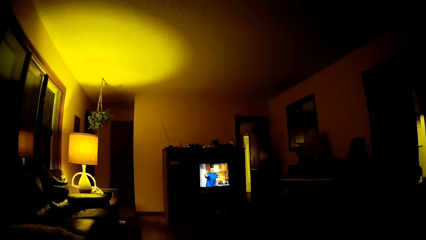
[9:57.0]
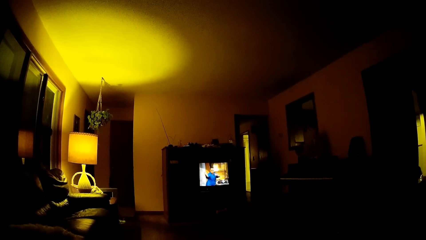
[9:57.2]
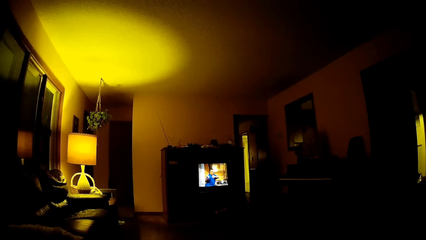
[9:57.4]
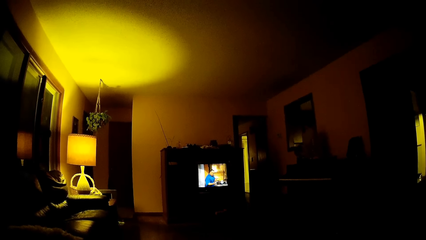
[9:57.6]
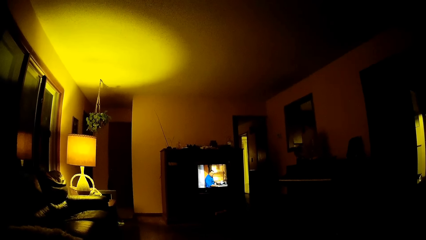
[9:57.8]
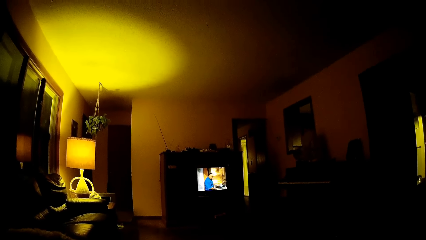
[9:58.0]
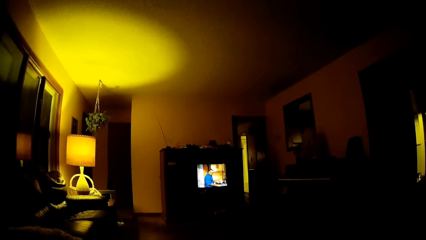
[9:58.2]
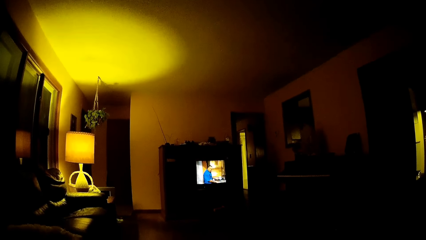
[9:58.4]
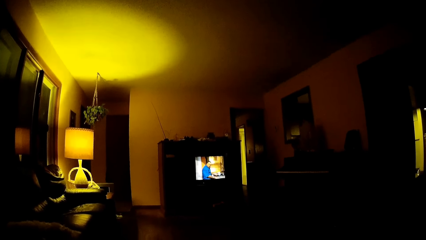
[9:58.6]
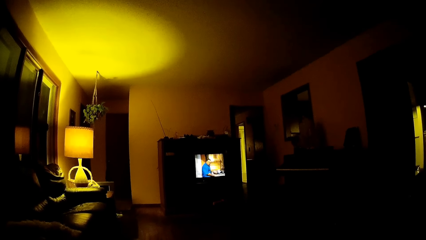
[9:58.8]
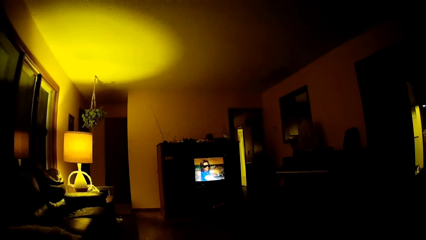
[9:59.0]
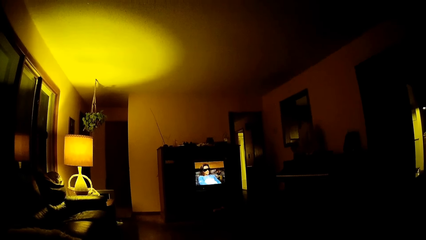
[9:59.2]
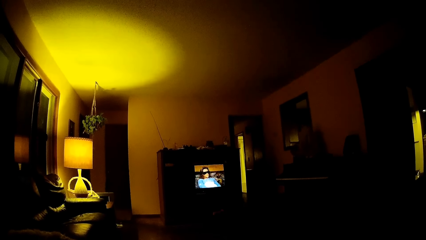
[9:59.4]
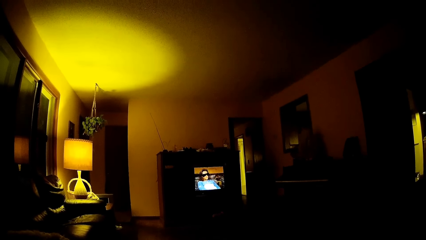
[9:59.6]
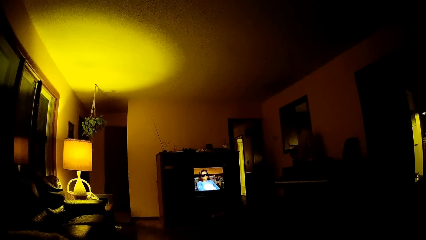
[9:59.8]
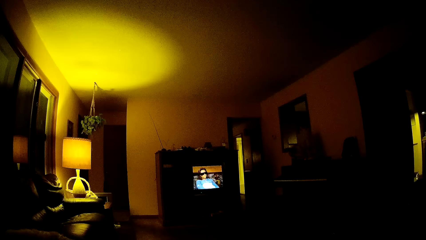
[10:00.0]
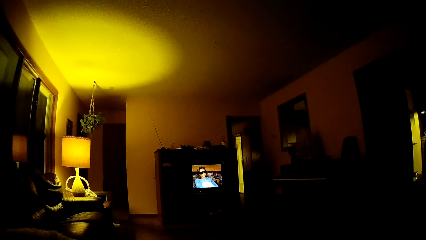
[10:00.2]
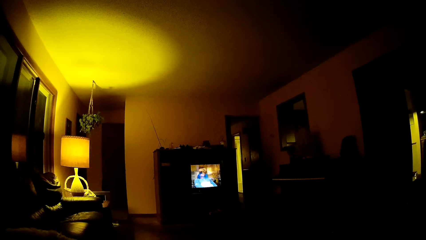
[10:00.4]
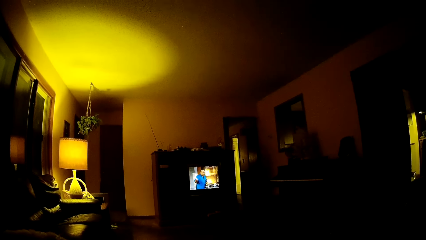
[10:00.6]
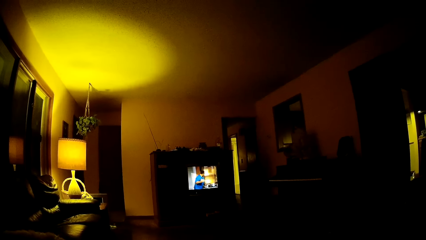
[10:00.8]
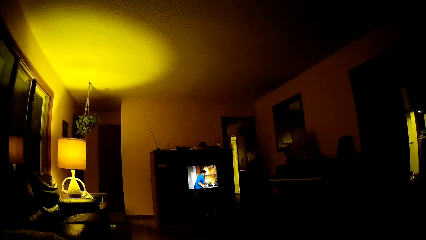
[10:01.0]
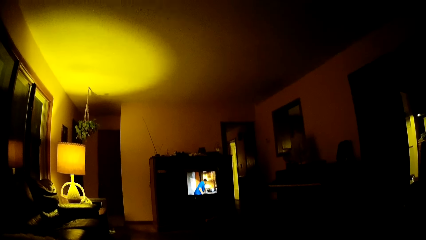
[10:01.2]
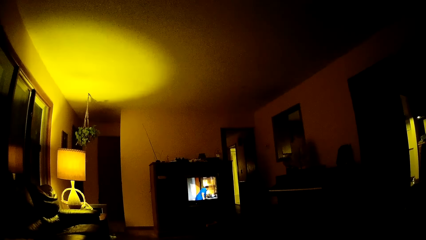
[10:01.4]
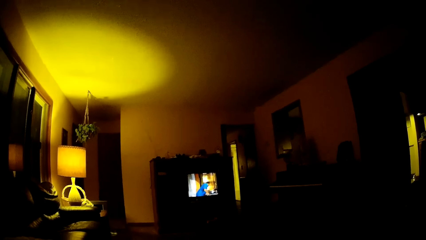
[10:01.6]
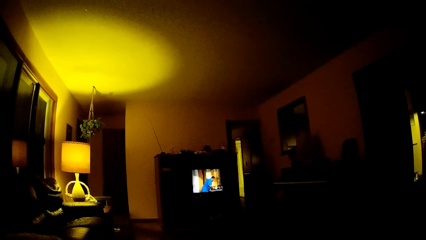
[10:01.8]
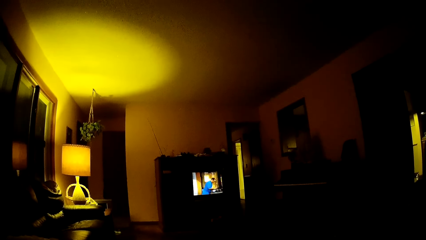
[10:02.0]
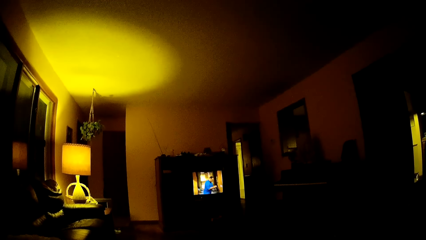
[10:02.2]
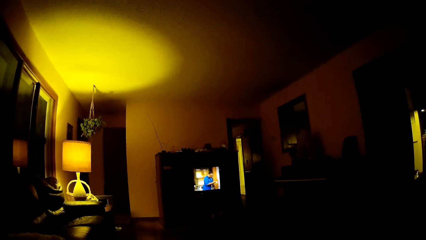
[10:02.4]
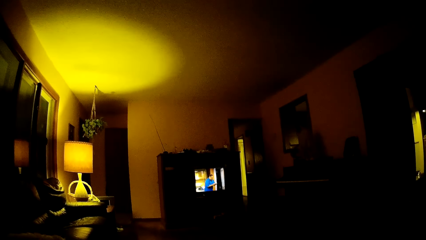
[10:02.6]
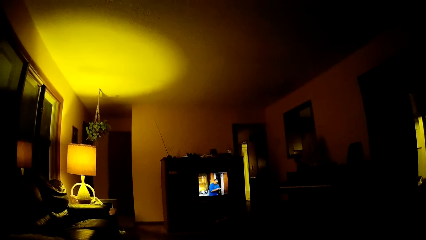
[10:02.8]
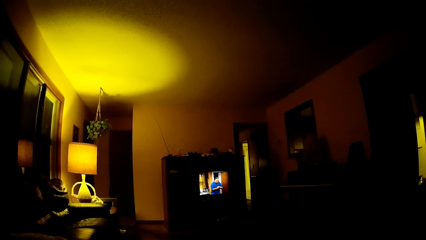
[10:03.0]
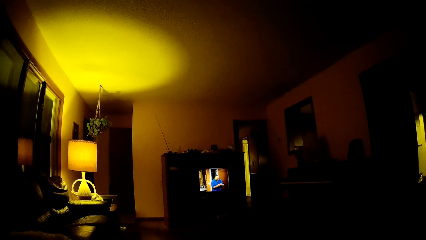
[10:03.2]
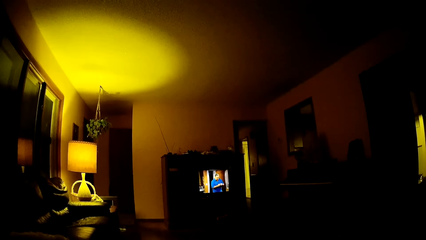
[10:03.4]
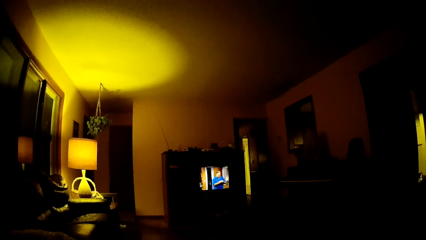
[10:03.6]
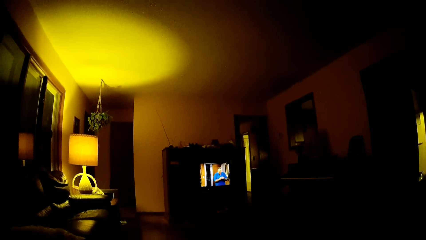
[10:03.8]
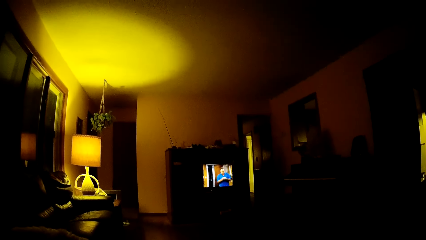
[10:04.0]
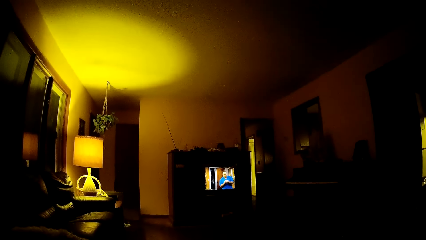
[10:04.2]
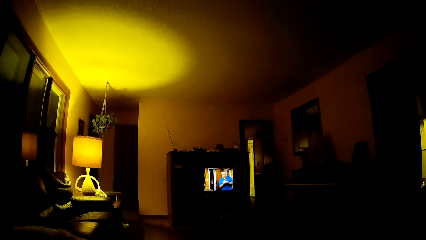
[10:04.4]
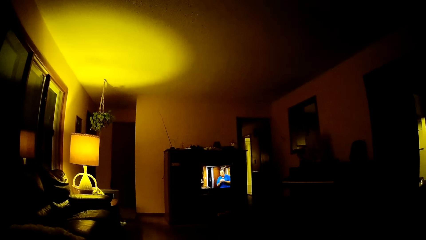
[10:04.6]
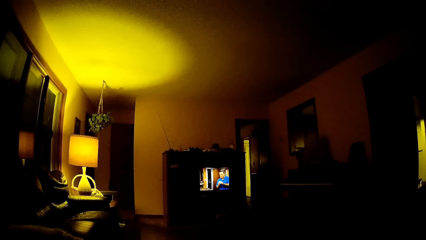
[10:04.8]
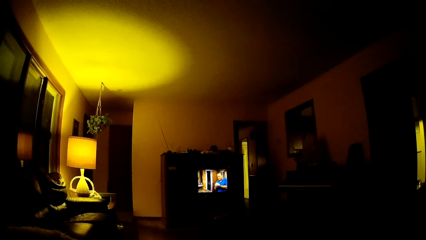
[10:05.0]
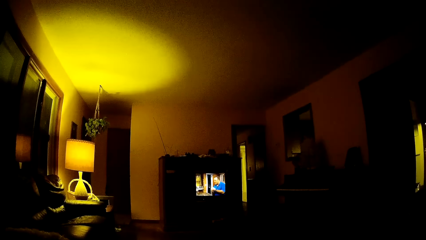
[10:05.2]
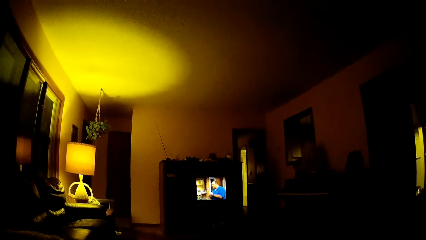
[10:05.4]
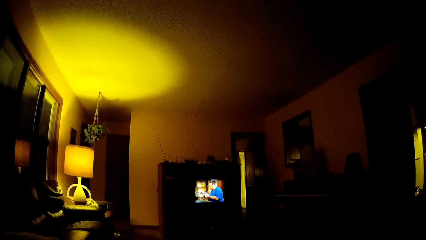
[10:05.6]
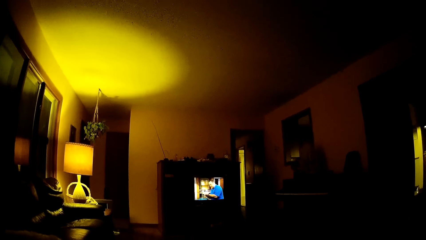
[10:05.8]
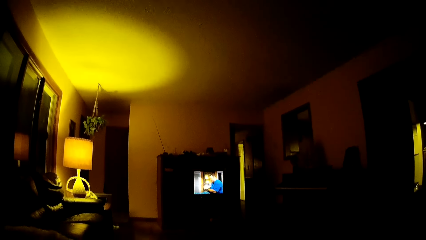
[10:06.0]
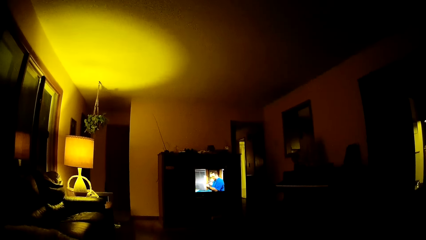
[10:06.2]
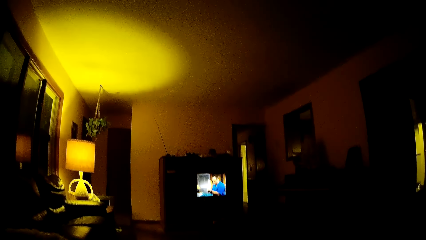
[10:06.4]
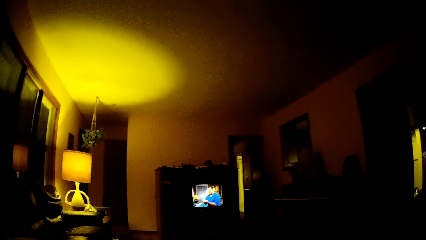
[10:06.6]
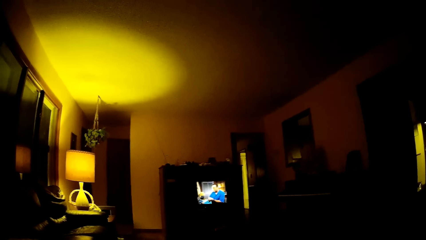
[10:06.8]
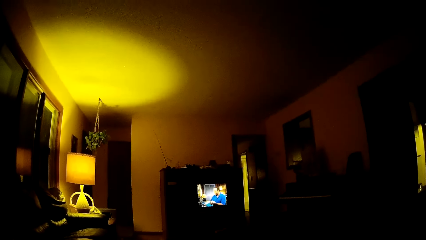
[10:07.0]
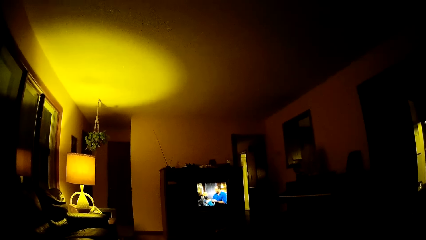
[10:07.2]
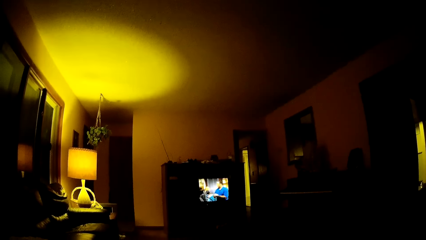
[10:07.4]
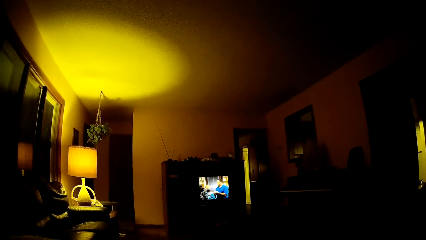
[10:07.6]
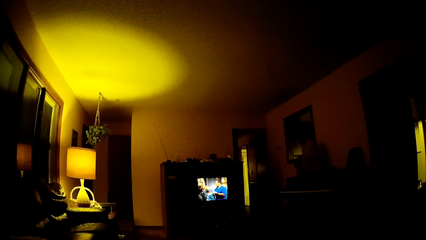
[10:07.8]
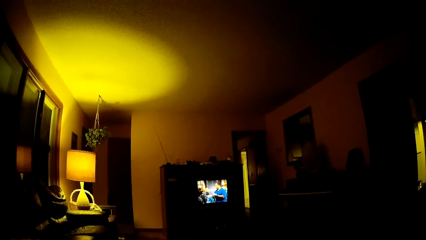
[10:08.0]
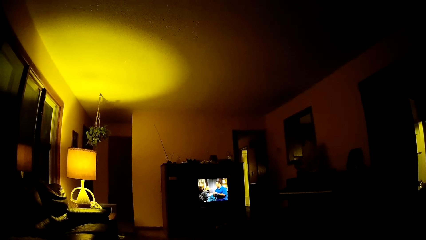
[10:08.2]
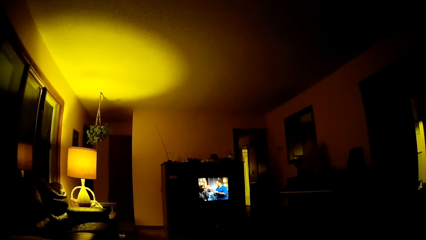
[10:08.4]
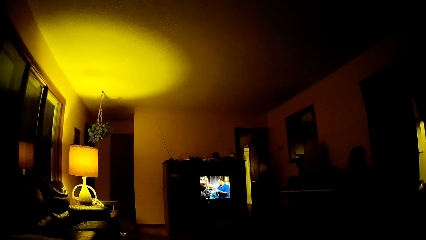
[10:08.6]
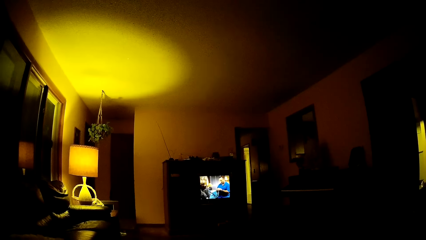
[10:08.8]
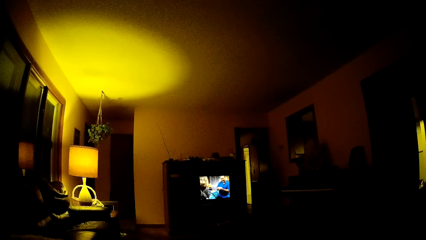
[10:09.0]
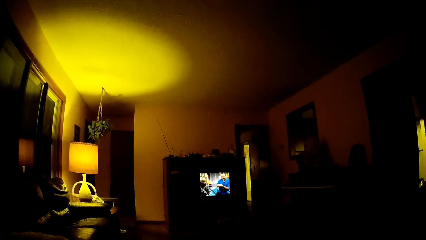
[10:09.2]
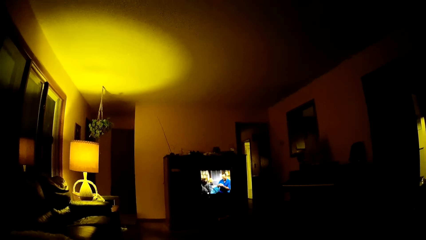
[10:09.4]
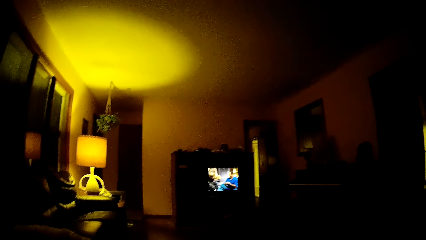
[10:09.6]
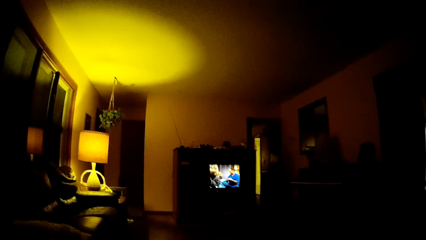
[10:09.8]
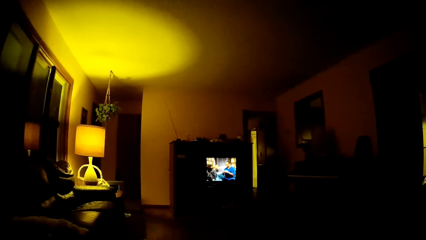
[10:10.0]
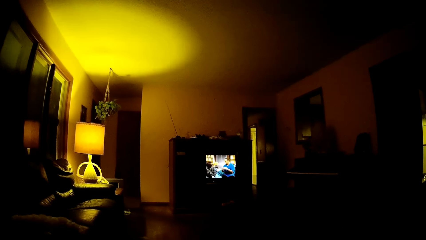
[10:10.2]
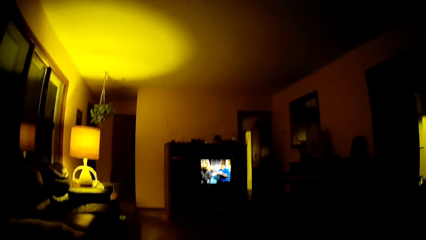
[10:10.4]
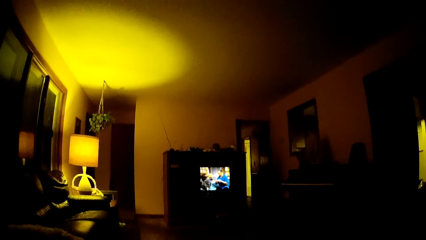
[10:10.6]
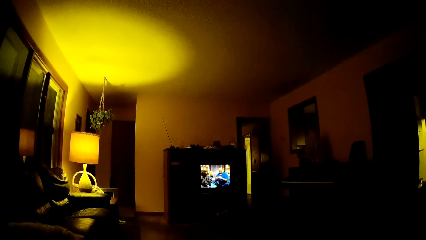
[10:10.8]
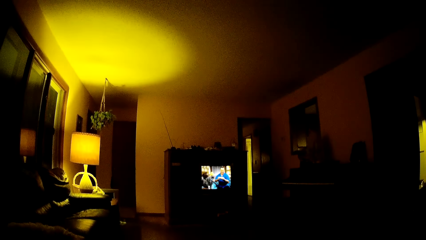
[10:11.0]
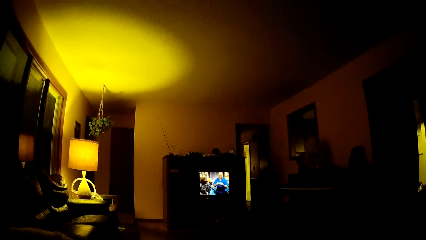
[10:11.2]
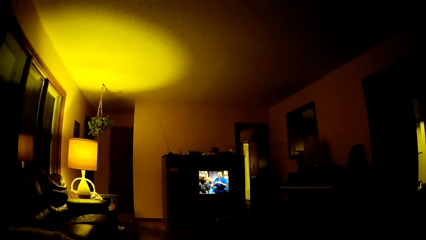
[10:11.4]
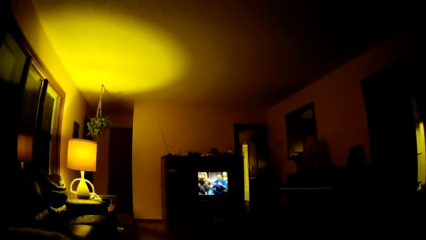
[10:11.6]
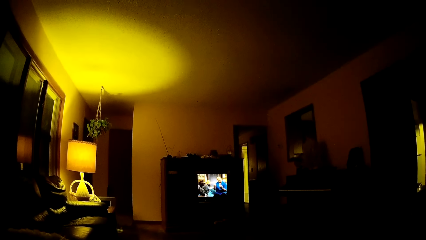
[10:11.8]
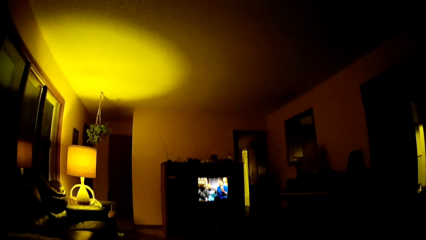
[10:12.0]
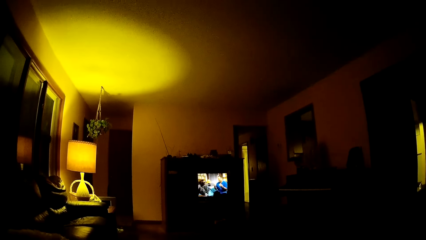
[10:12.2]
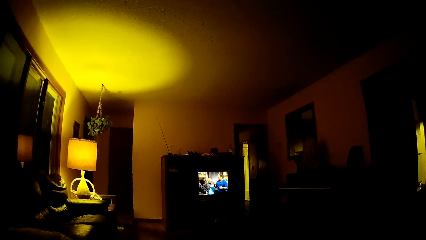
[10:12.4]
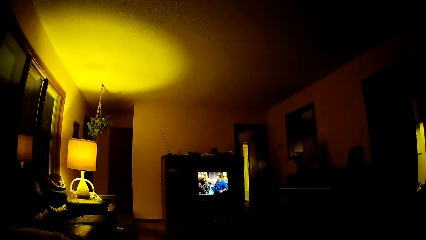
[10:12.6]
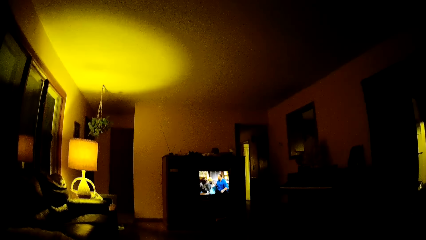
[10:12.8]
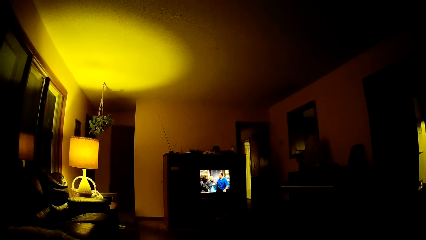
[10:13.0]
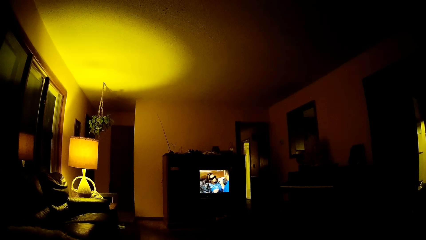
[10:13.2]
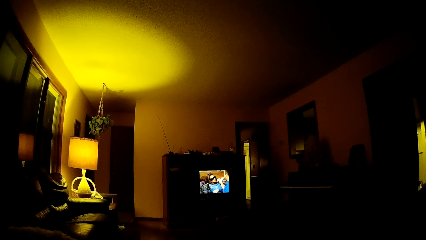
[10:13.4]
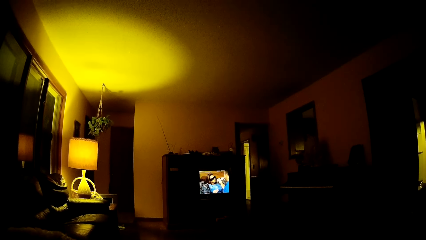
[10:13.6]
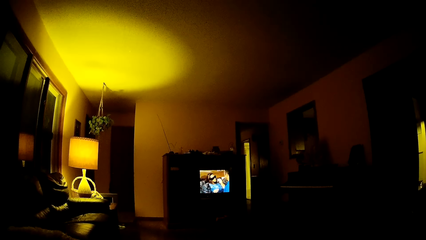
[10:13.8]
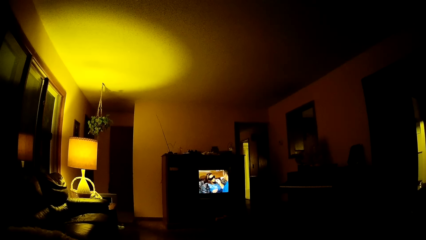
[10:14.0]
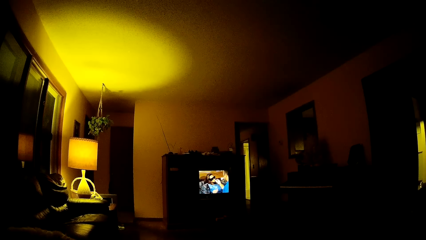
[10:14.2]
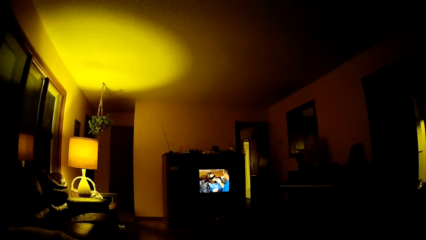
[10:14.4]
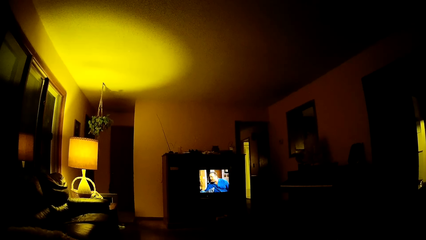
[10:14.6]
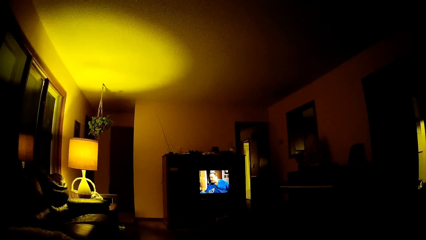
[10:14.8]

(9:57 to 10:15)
The camera wearer watches television. They watch television again. They look around. They watch television.
